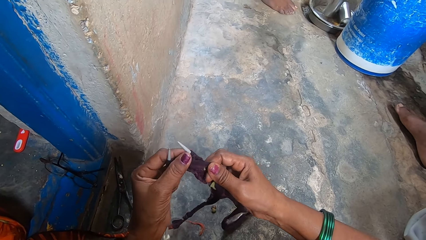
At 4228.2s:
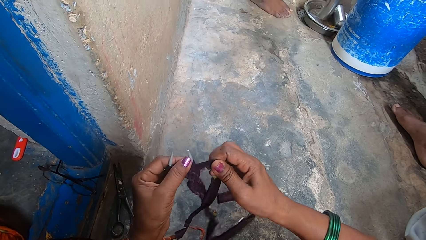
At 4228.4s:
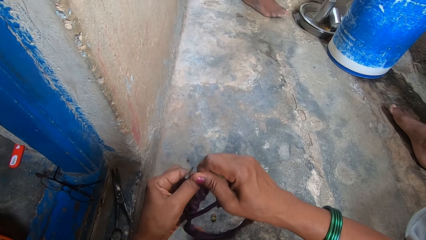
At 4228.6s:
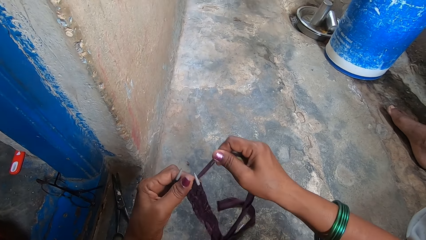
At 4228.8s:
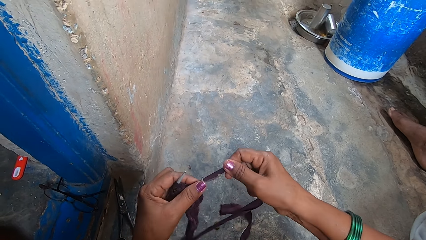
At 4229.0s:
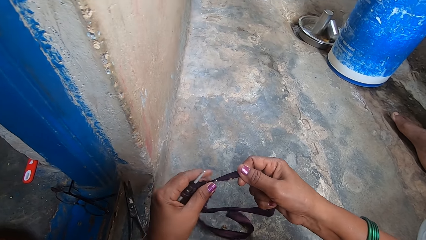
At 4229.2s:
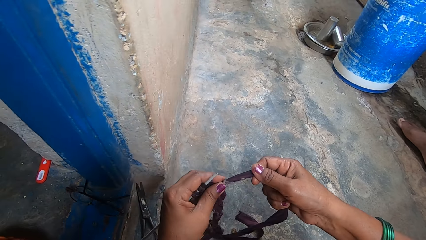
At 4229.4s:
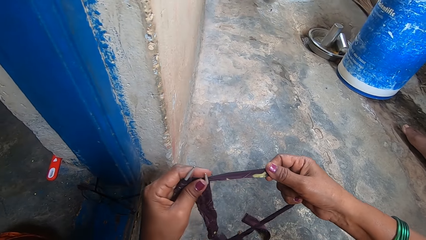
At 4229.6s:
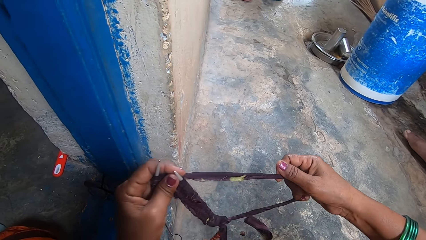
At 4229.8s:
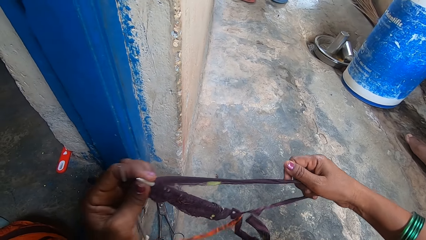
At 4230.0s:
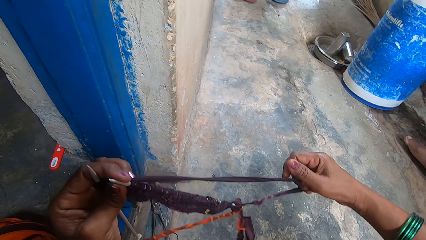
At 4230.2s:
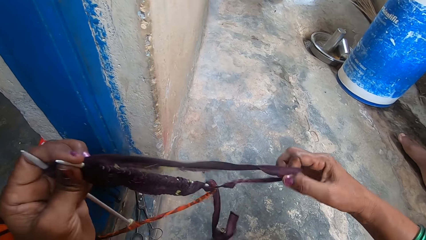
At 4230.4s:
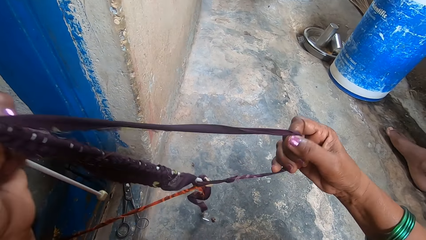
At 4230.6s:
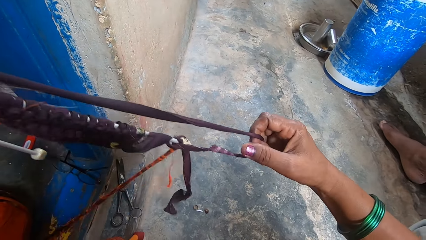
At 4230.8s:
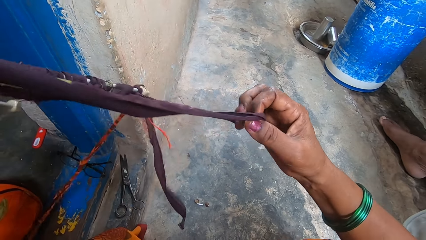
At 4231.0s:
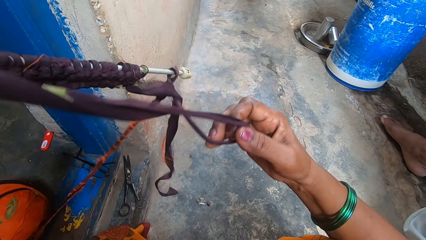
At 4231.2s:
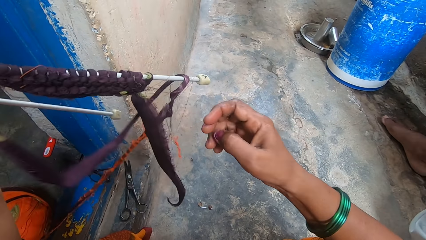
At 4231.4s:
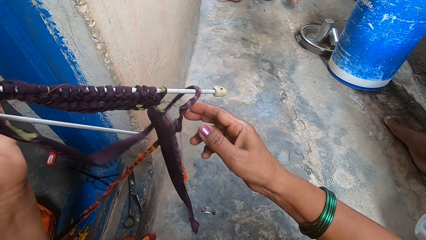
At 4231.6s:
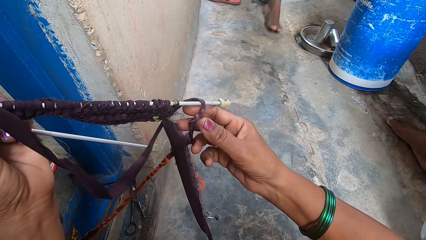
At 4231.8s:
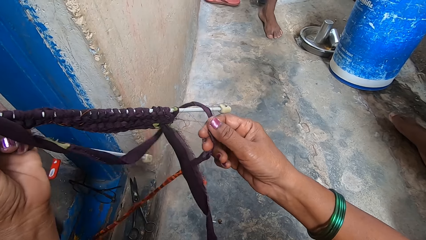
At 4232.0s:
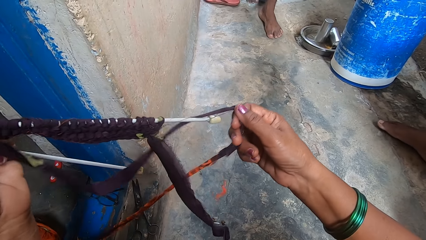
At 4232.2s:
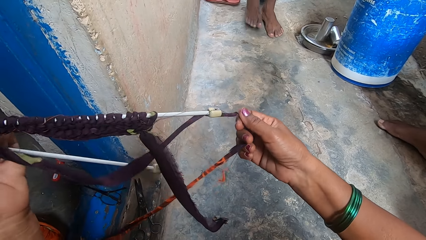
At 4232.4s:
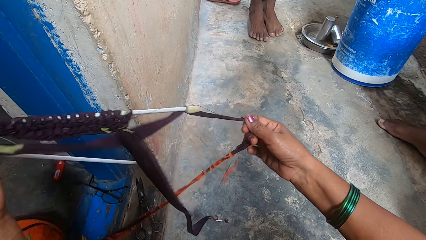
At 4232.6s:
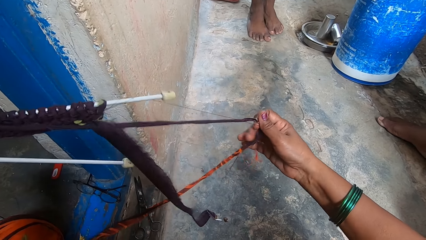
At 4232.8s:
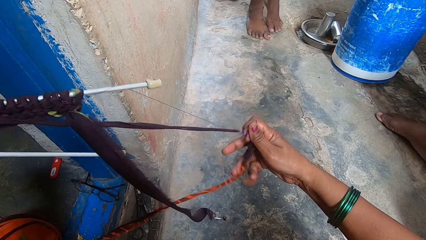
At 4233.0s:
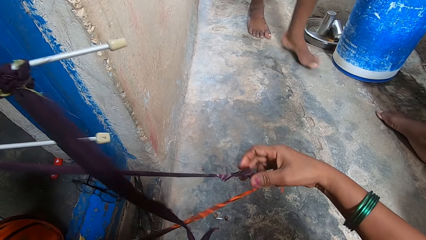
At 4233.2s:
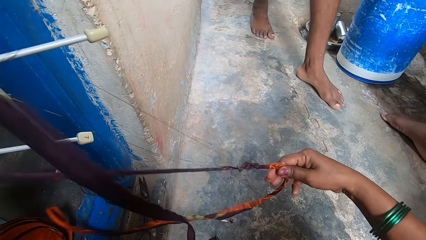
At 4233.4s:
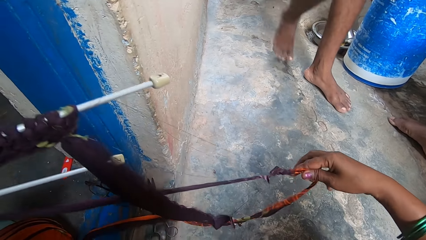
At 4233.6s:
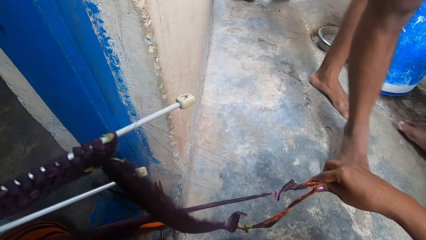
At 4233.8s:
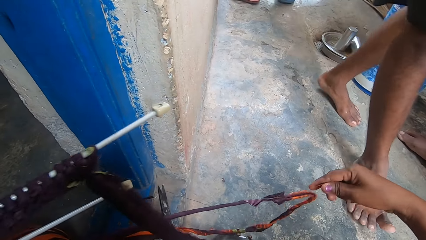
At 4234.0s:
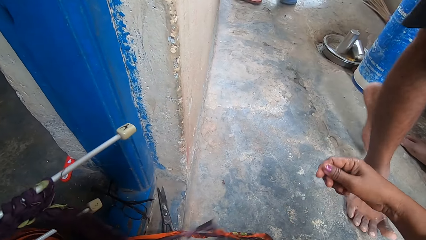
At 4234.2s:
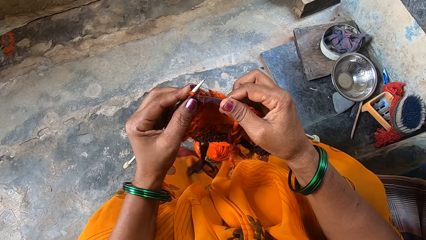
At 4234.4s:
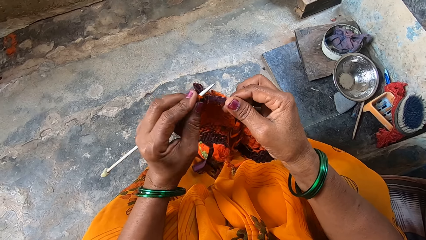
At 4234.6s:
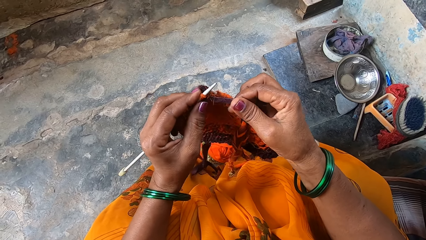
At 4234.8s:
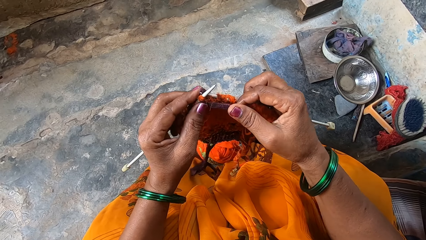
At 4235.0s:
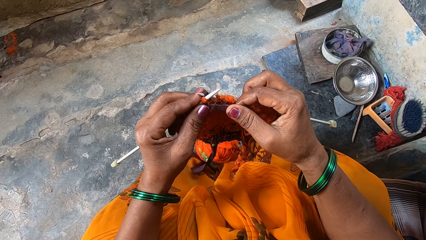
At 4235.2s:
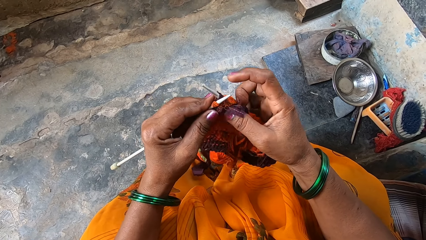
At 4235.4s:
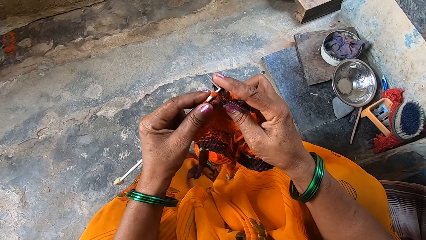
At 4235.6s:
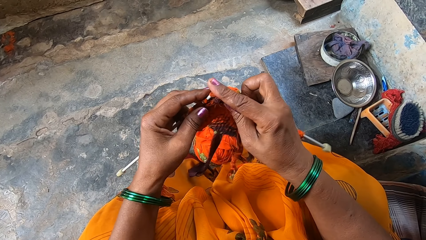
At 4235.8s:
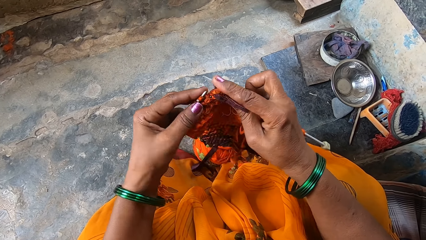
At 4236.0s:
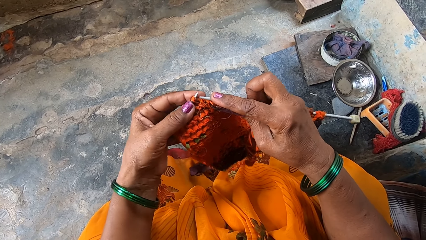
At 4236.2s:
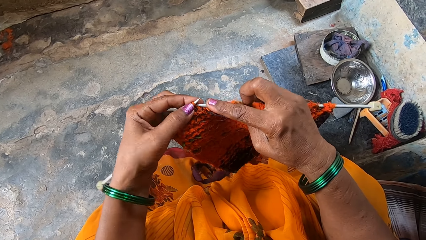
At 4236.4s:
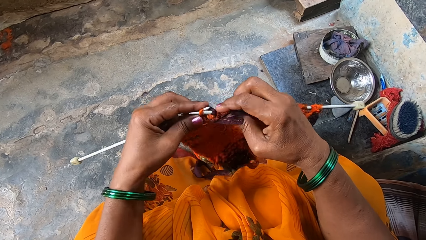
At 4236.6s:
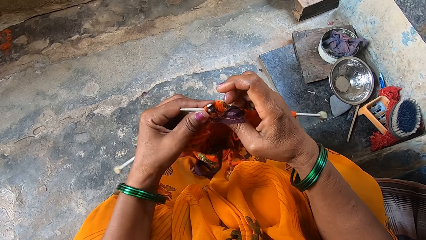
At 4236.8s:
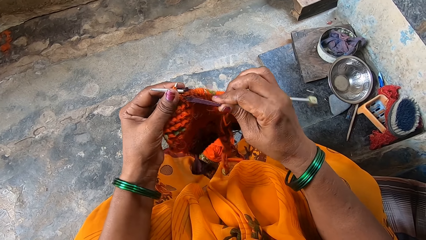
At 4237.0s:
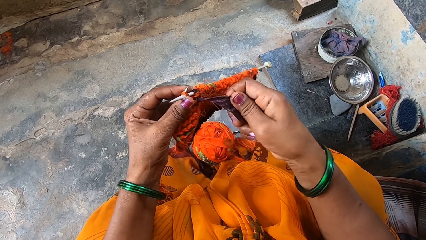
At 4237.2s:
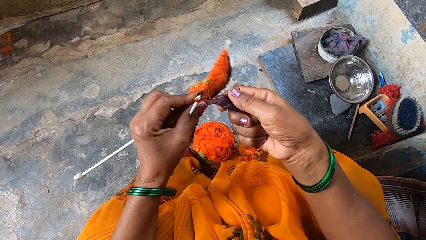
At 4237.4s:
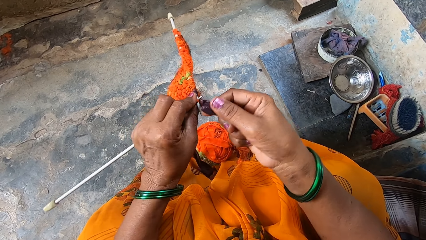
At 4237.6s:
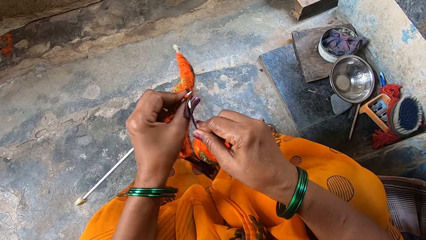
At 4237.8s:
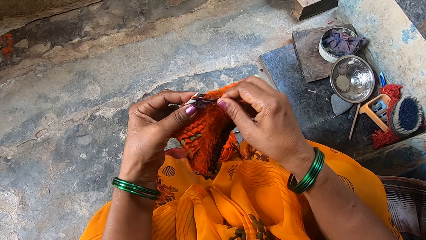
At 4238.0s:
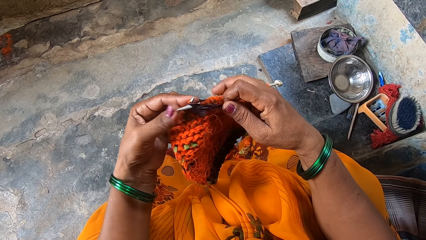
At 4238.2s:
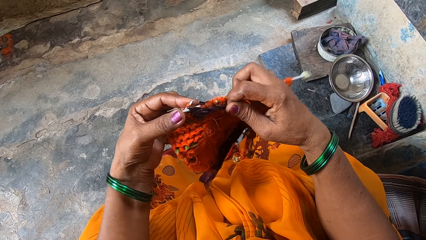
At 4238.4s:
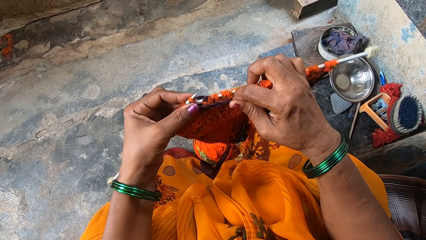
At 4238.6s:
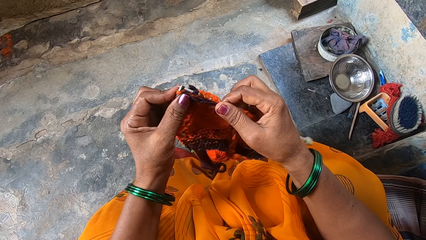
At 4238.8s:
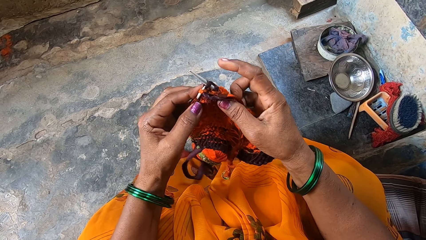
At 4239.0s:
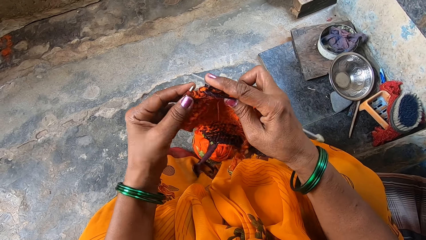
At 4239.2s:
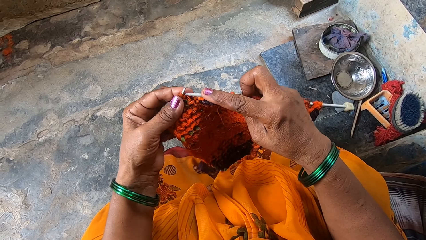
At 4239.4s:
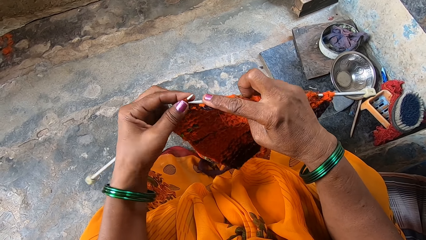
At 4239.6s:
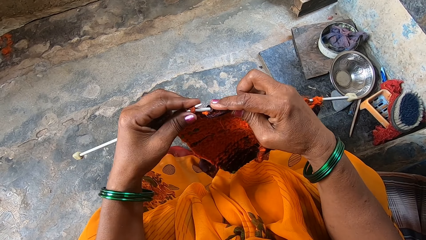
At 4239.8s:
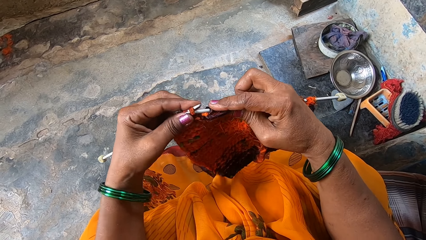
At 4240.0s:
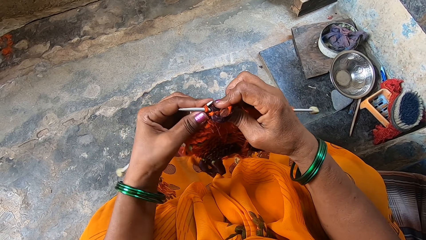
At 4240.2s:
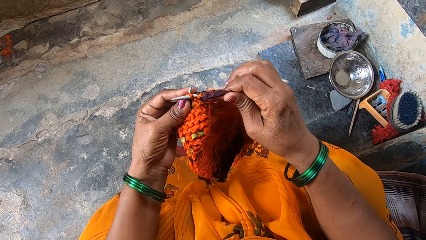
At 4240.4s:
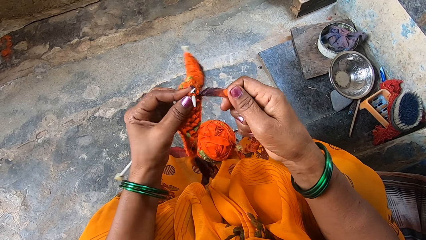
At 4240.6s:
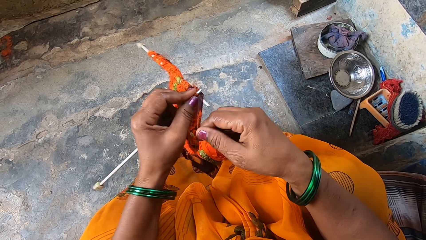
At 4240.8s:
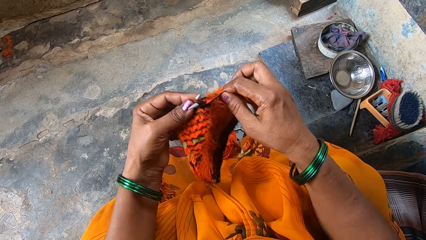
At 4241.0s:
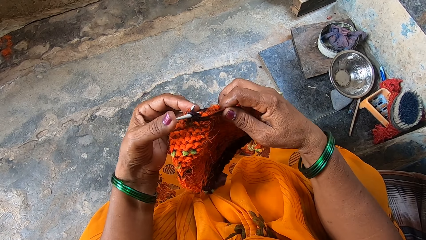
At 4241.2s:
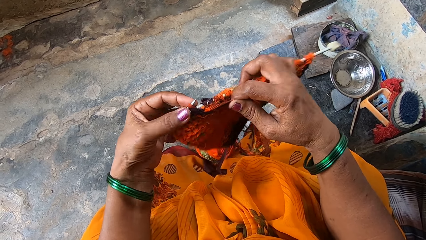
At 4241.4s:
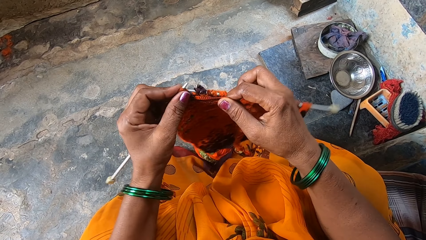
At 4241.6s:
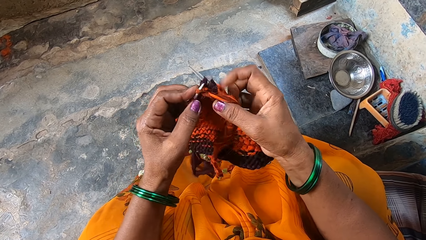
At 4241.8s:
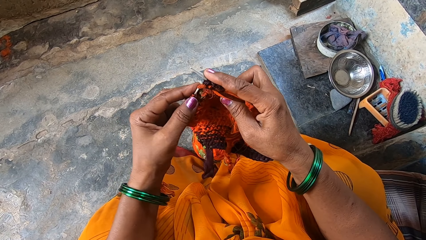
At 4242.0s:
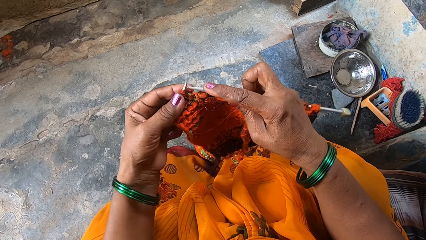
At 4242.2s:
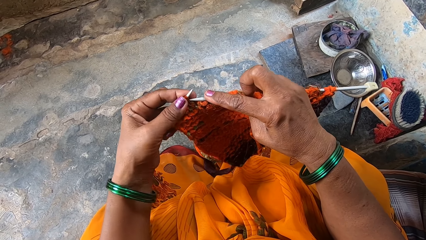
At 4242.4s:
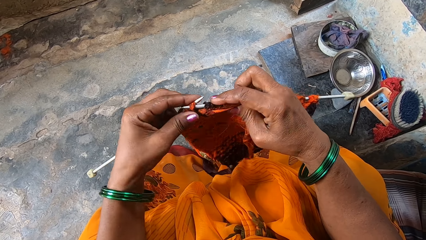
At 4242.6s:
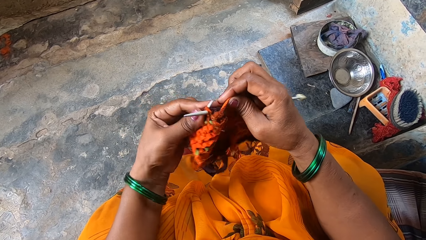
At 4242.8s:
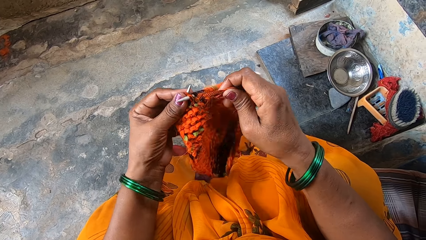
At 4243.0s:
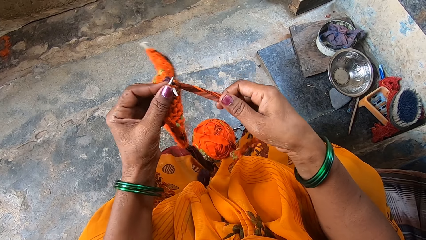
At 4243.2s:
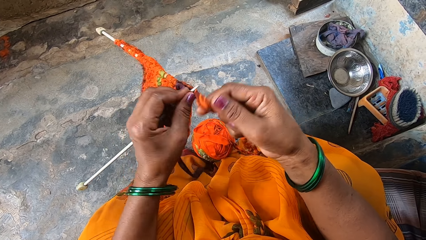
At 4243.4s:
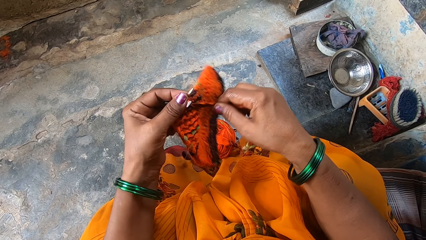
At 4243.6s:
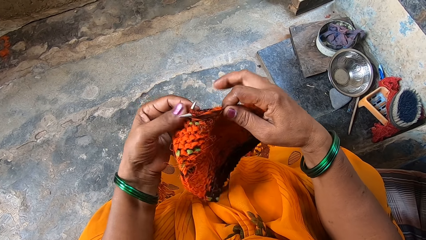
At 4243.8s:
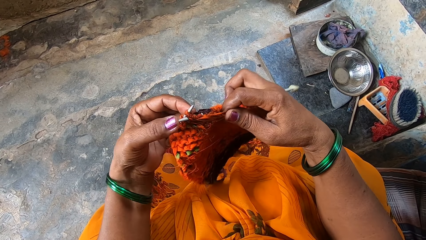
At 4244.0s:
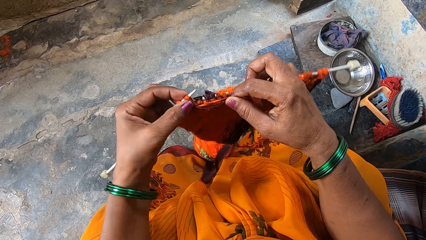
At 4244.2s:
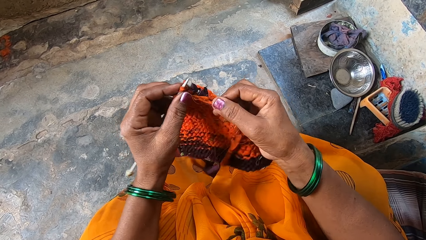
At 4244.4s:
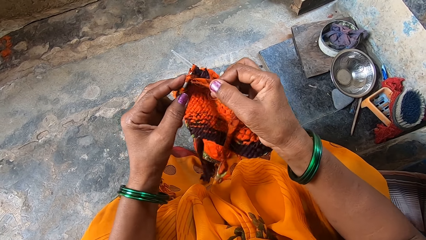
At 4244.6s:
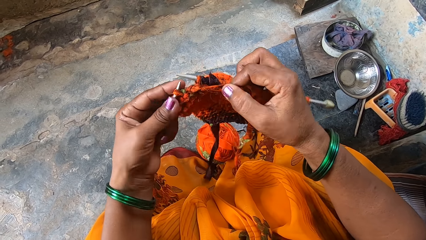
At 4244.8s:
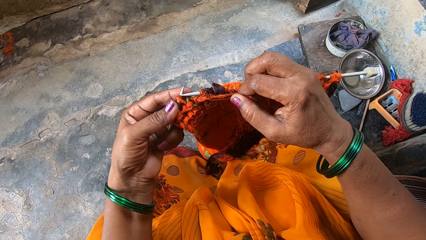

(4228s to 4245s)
A woman walks around. The camera wearer stretches the knitting thread. They loosen an entangled cloth strip from the knitting pin. The woman walks around. A boy moves his legs. The camera wearer knits a fabric with a knitting needle and cloth strips.
